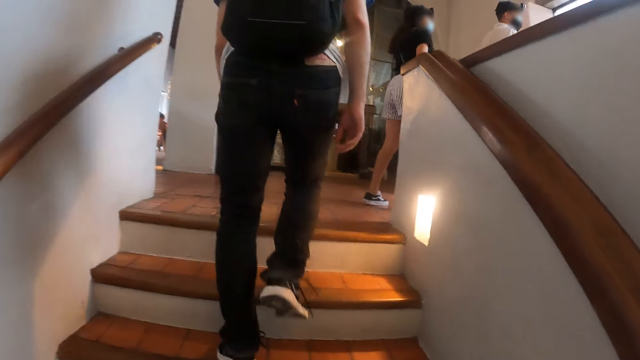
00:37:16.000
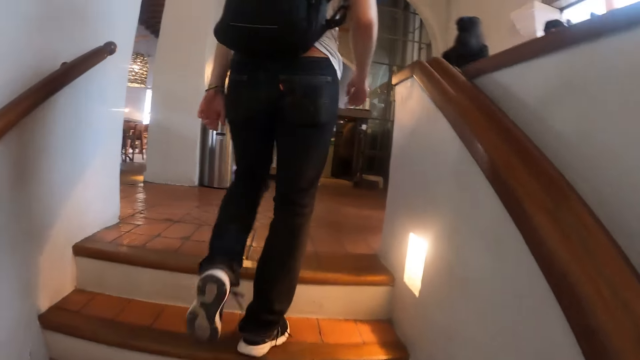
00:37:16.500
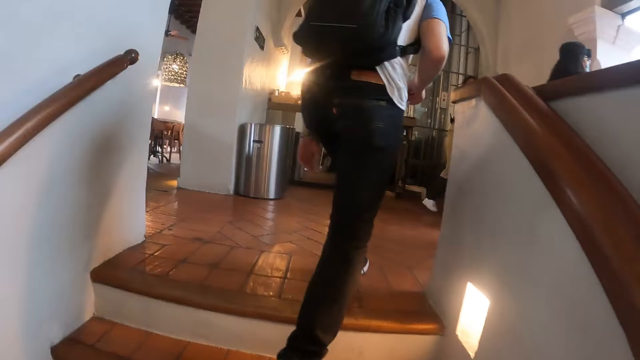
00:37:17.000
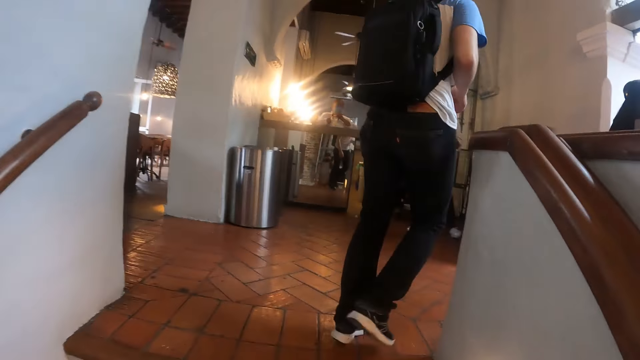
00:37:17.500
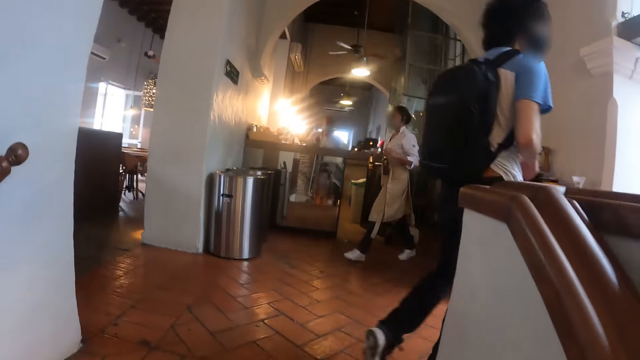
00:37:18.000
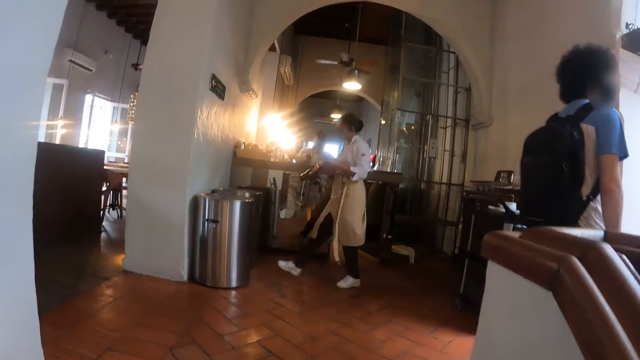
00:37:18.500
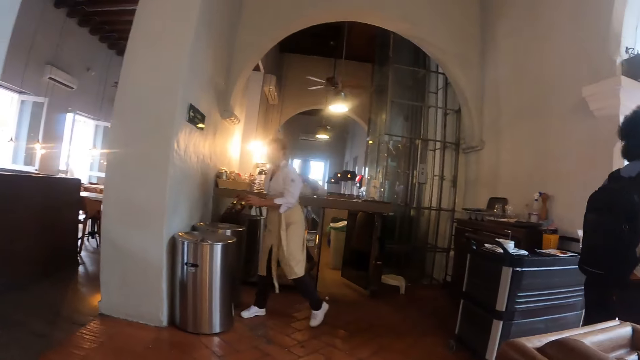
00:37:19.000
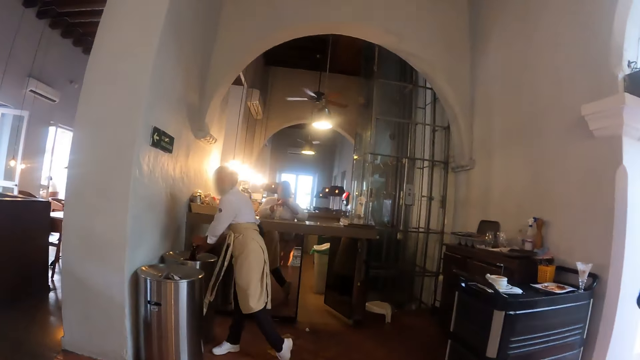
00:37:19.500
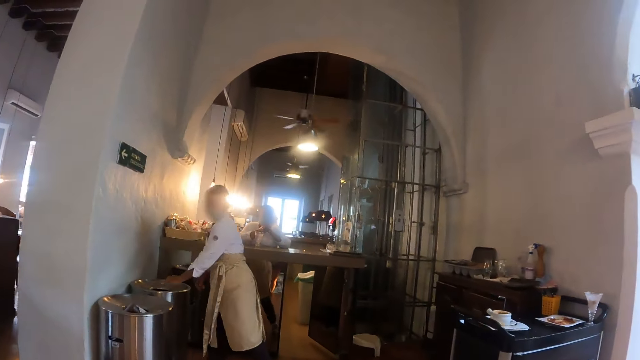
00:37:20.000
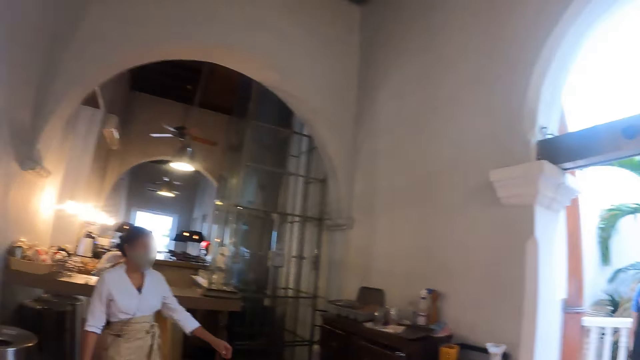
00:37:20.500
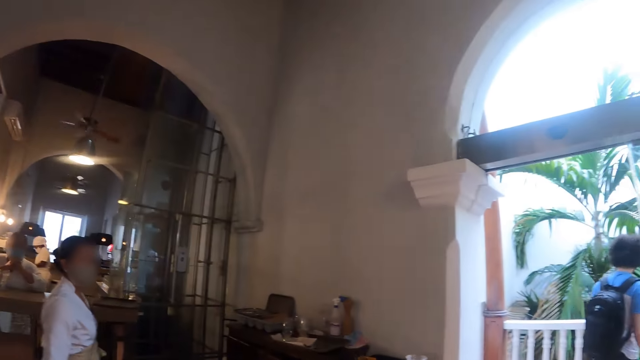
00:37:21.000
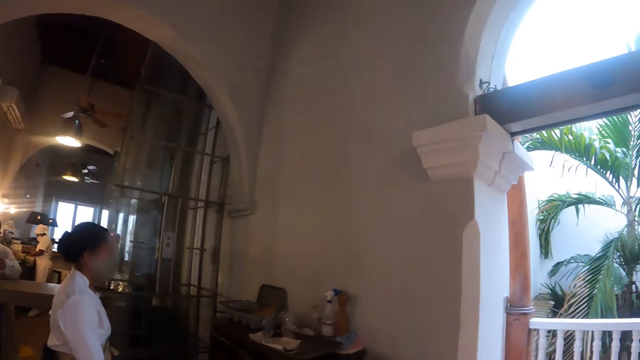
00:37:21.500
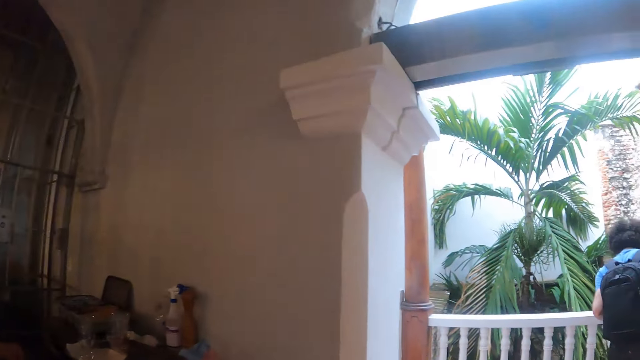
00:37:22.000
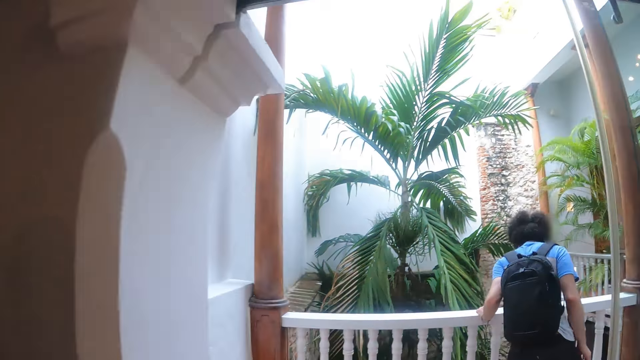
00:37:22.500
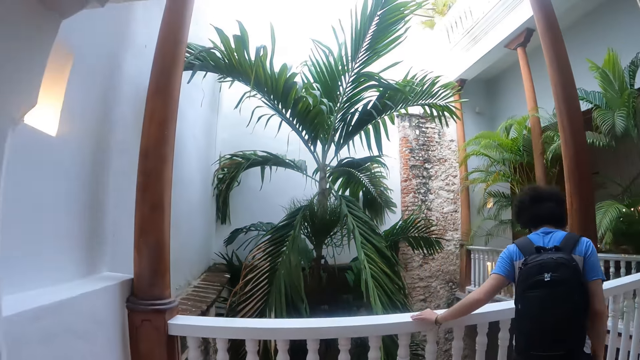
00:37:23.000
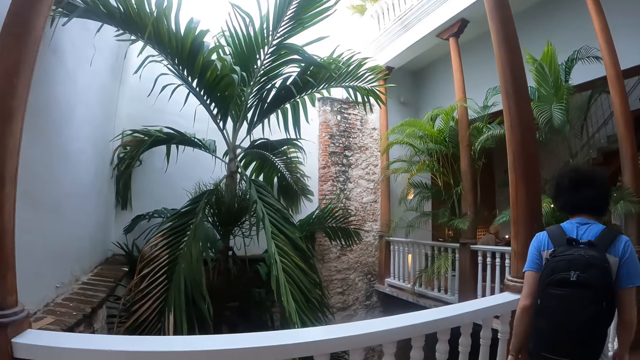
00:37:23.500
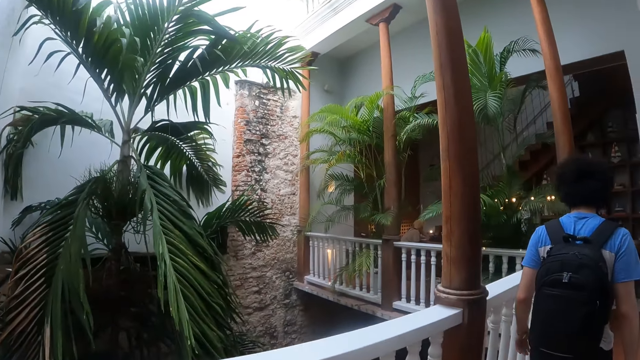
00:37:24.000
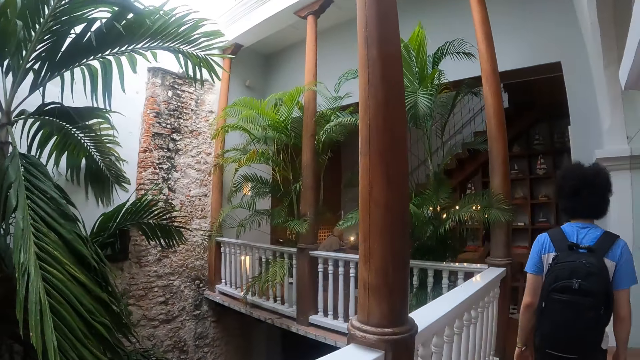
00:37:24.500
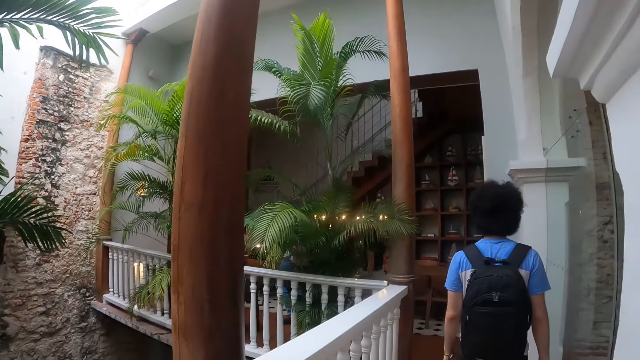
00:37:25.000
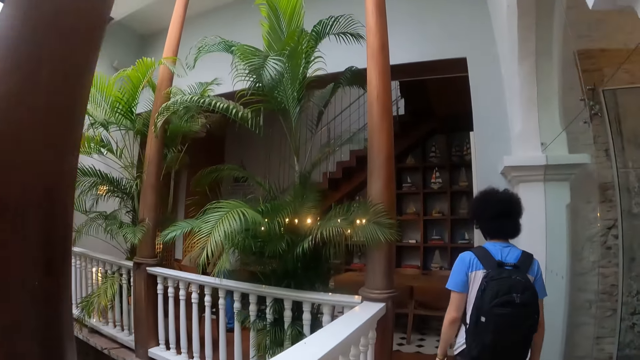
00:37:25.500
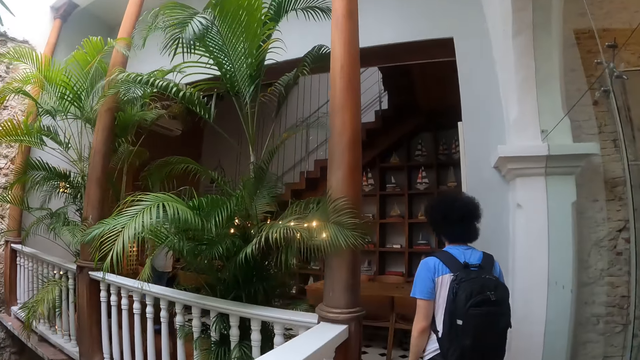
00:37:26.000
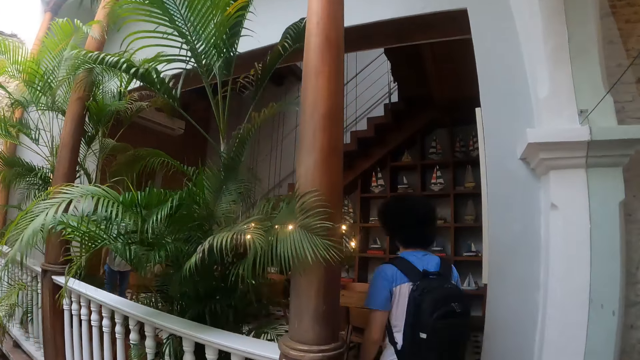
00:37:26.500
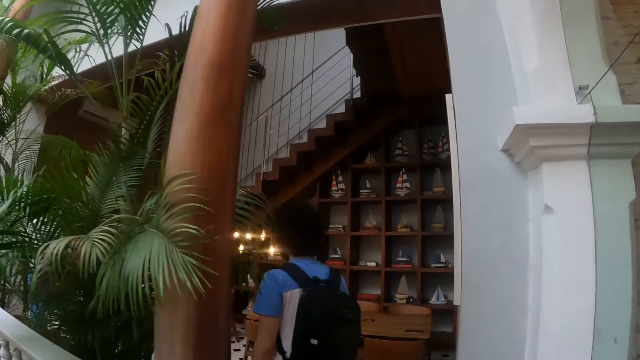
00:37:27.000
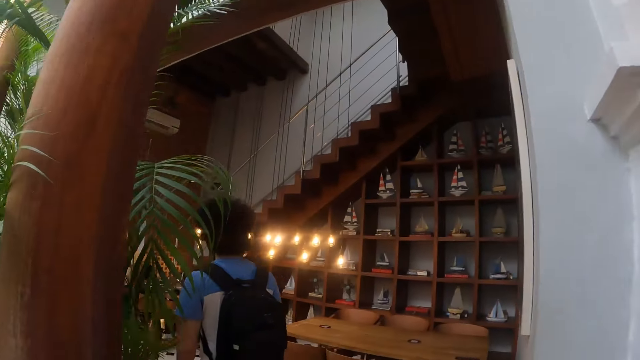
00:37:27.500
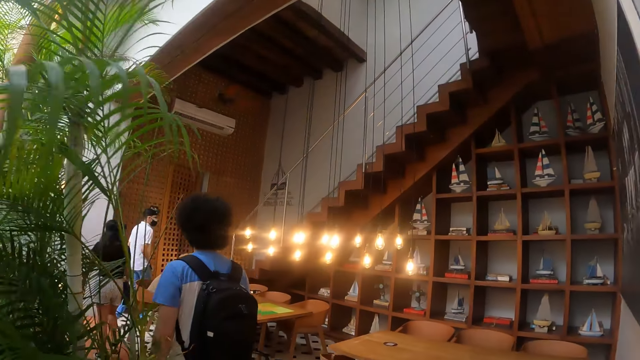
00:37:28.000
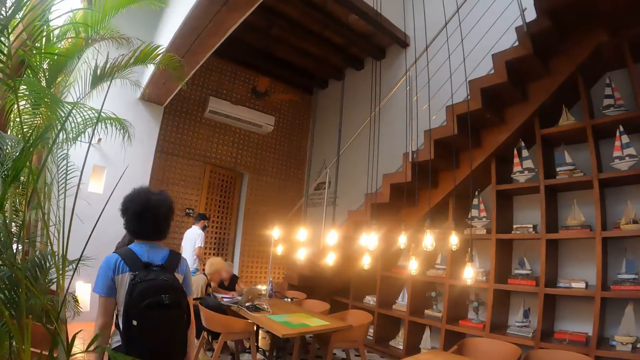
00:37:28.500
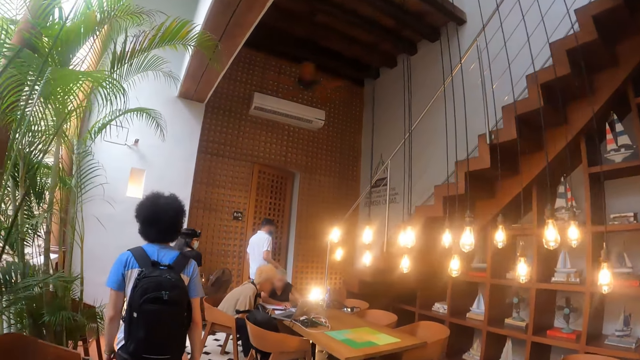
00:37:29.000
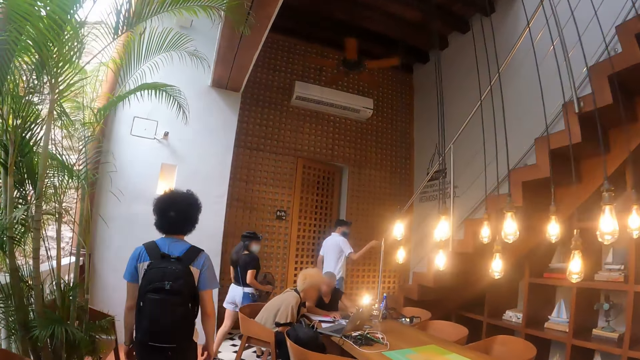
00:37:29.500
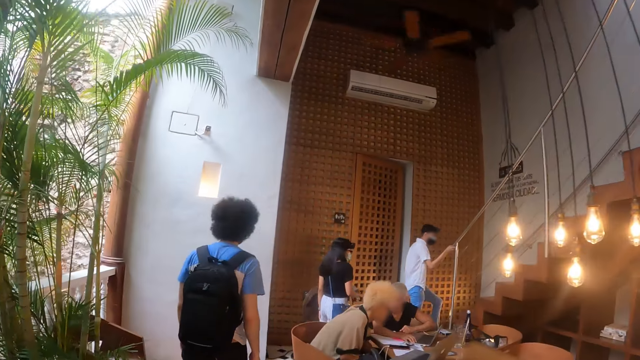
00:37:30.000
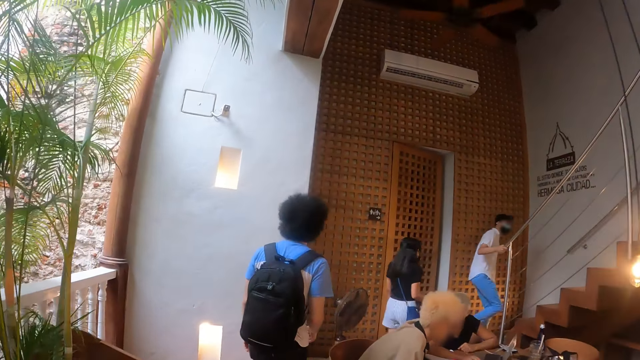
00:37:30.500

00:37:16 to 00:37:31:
The camera wearer walks around on the first floor. A man holds the balcony with the left hand. The man walks along. The camera wearer walks along.

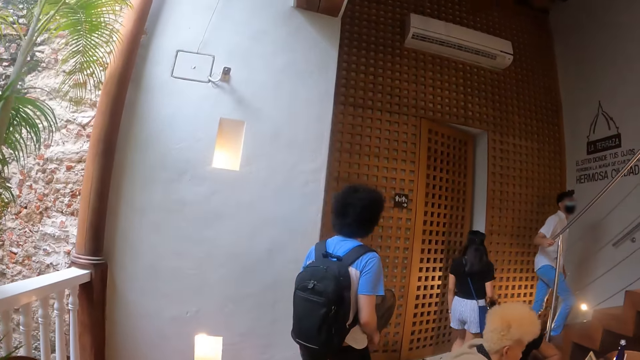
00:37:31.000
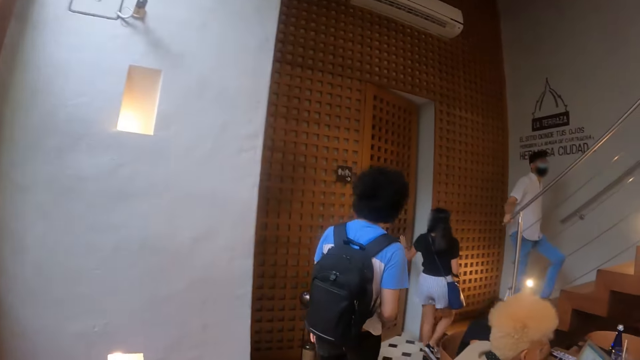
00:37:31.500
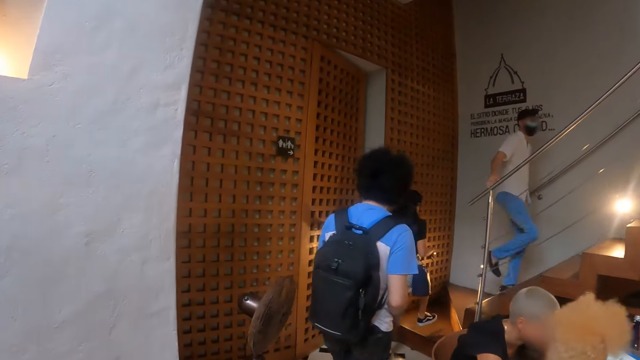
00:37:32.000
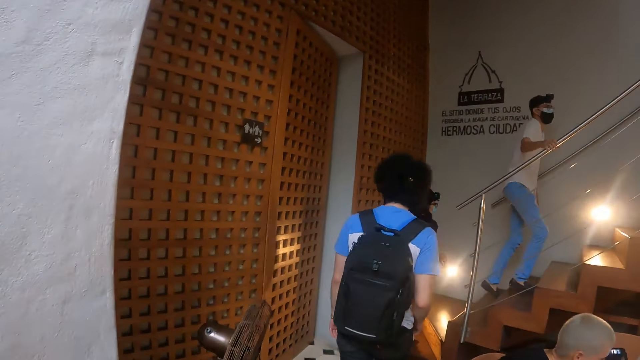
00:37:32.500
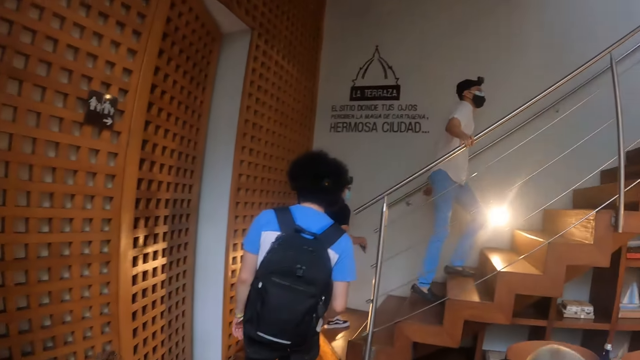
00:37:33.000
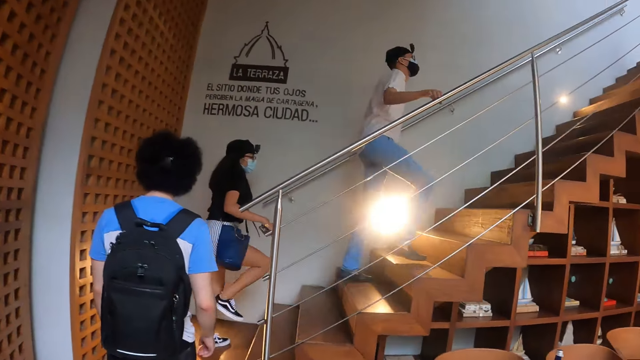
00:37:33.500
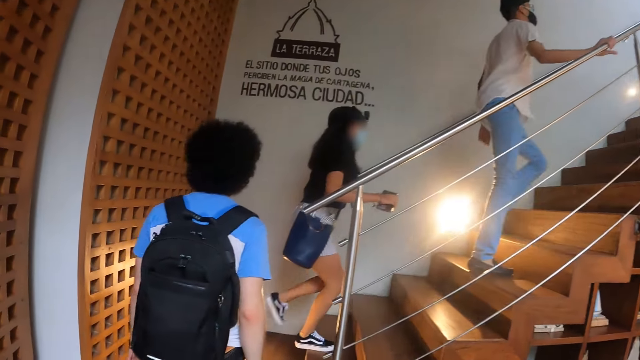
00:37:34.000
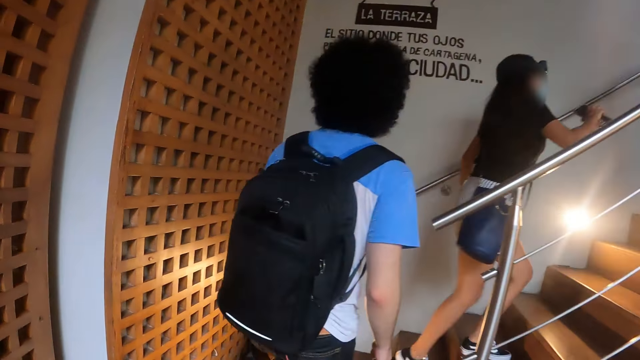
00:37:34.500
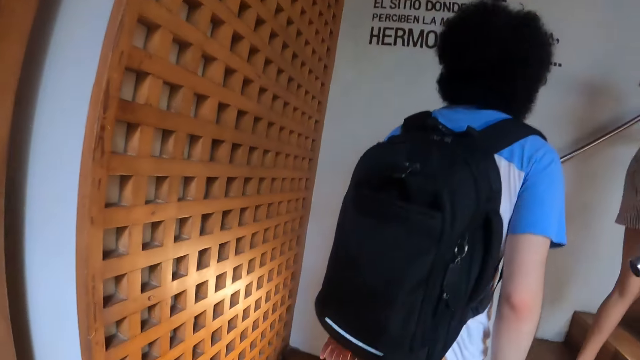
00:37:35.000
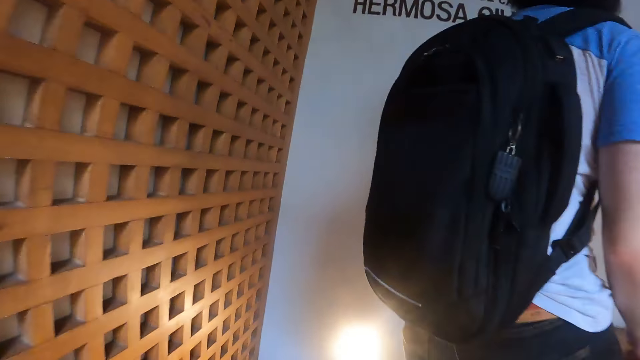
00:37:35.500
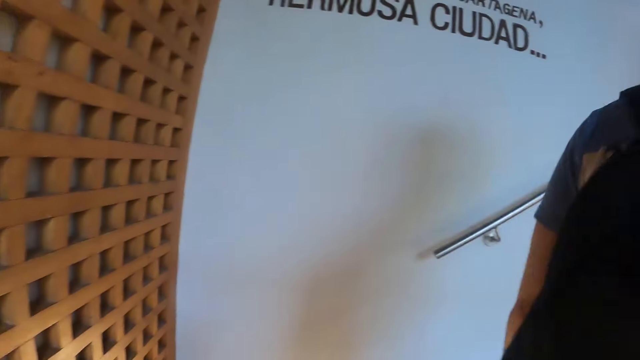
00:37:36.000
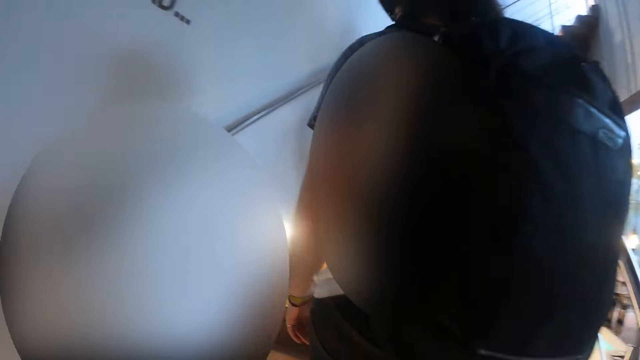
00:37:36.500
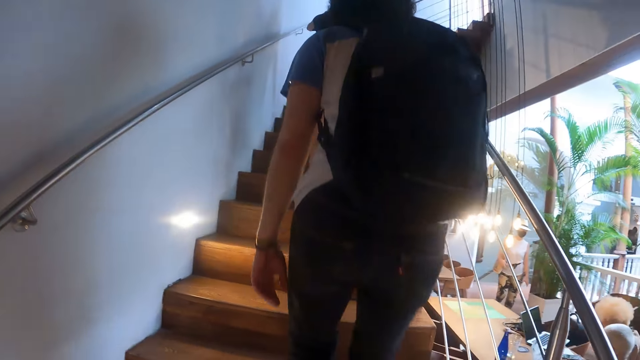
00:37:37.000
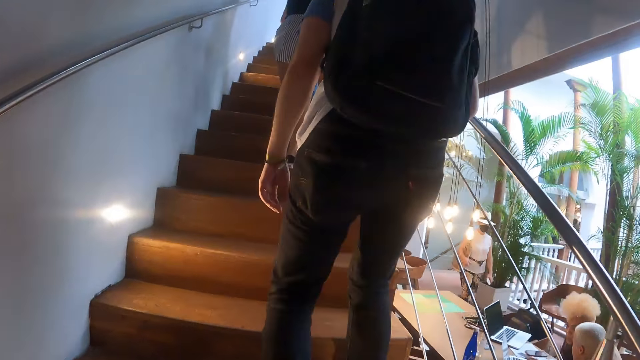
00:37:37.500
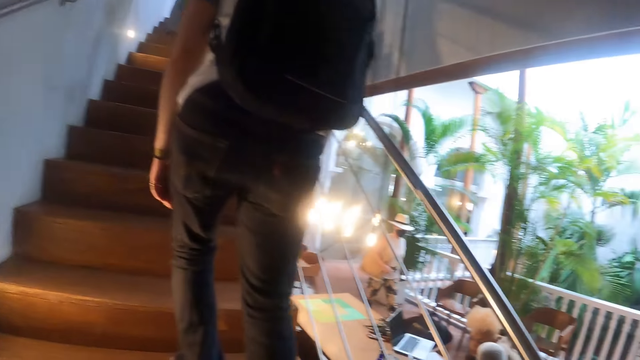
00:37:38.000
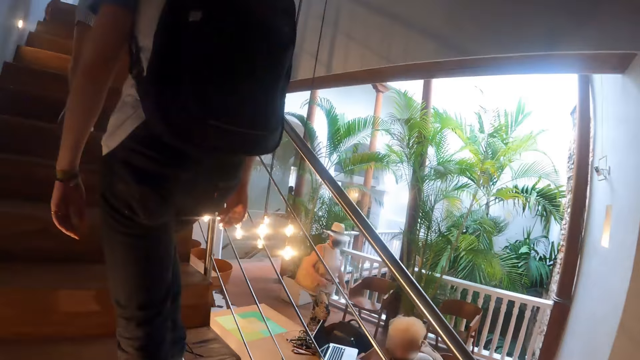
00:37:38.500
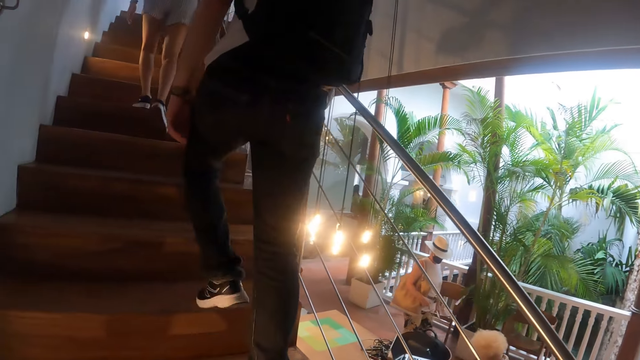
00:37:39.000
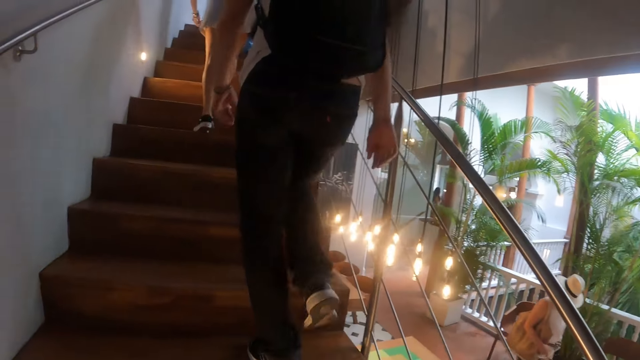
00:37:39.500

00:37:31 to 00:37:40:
A man walks upstairs. The camera wearer climbs upstairs. A woman walks upstairs. Another man walks upstairs.
